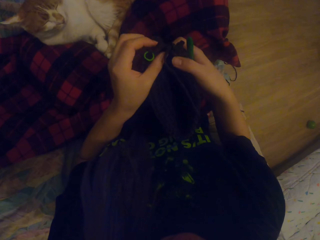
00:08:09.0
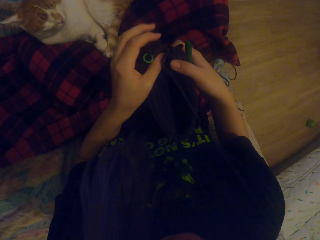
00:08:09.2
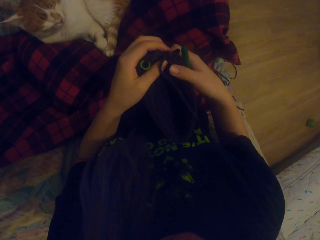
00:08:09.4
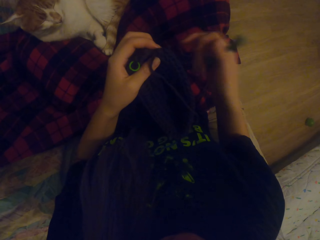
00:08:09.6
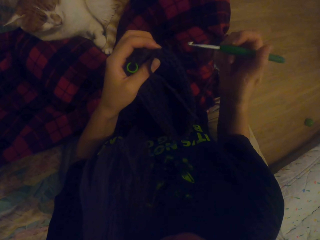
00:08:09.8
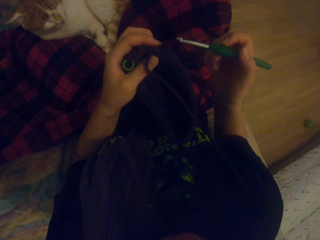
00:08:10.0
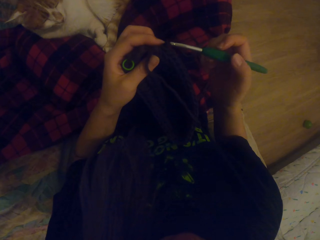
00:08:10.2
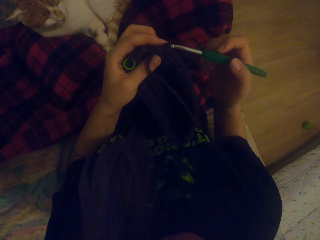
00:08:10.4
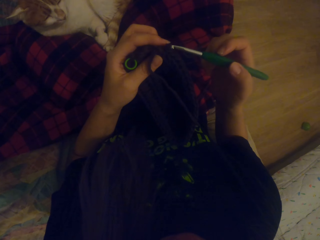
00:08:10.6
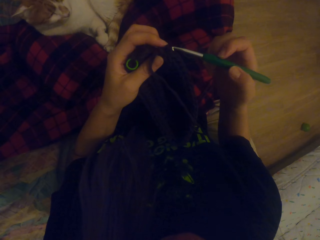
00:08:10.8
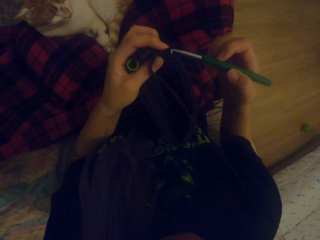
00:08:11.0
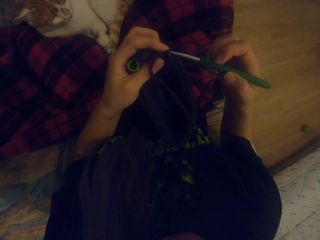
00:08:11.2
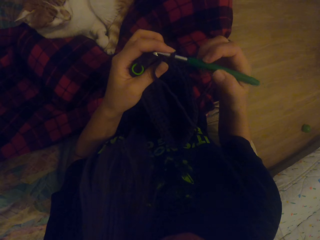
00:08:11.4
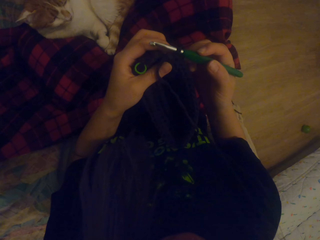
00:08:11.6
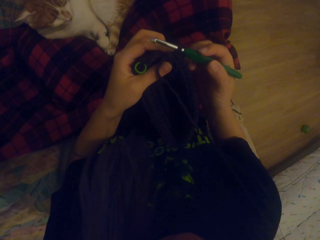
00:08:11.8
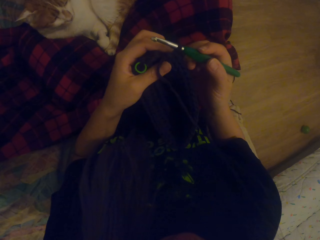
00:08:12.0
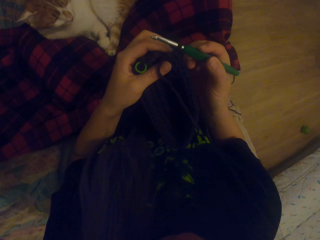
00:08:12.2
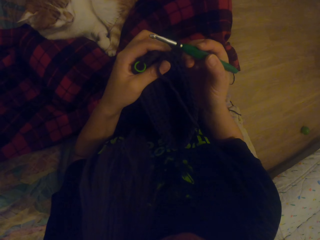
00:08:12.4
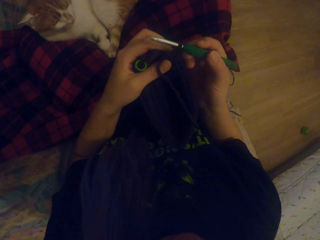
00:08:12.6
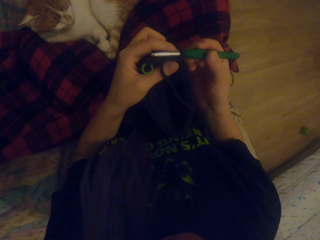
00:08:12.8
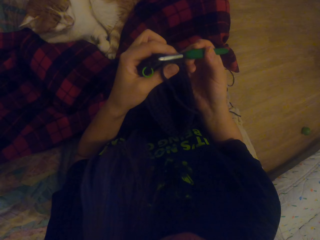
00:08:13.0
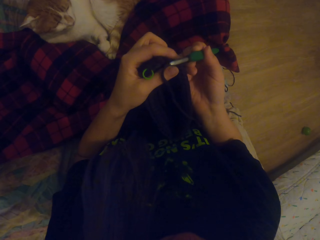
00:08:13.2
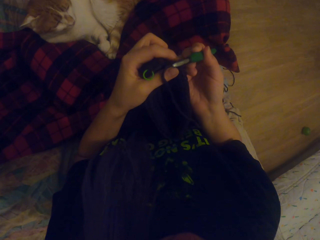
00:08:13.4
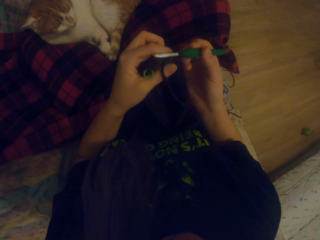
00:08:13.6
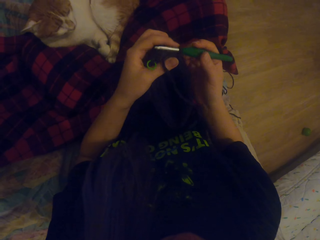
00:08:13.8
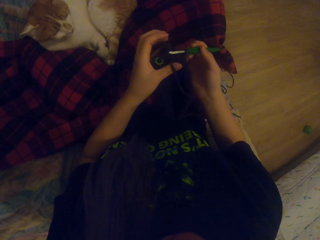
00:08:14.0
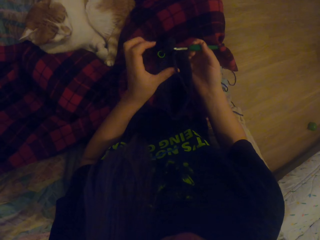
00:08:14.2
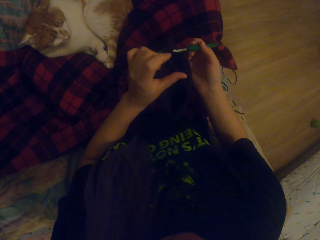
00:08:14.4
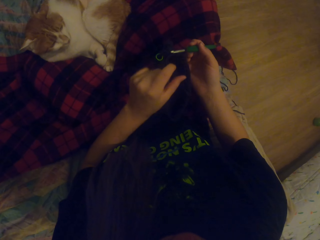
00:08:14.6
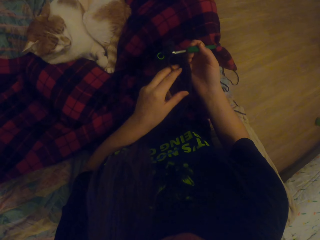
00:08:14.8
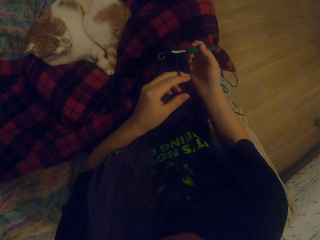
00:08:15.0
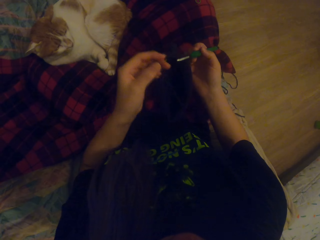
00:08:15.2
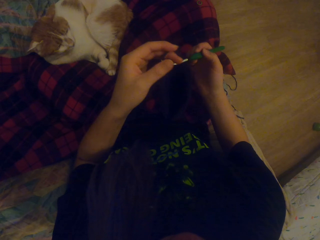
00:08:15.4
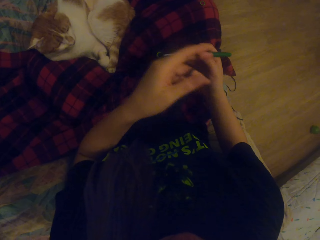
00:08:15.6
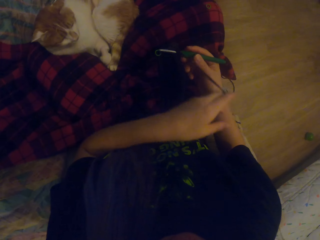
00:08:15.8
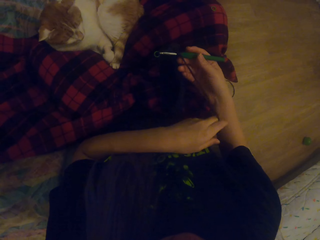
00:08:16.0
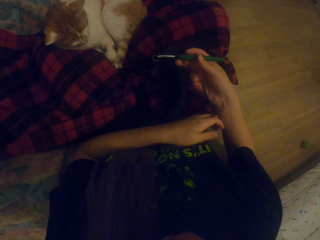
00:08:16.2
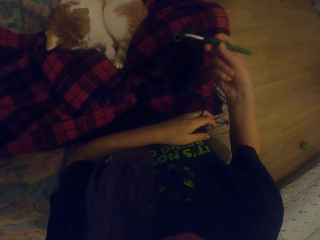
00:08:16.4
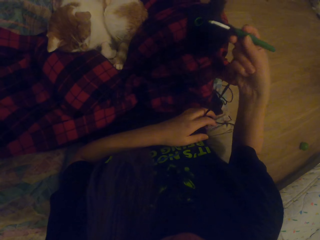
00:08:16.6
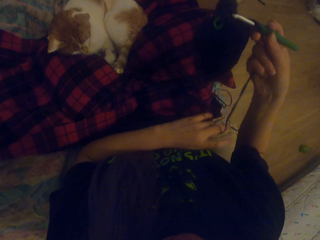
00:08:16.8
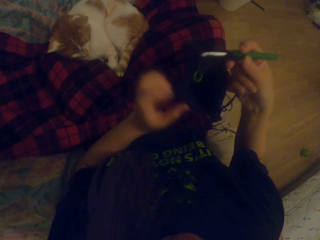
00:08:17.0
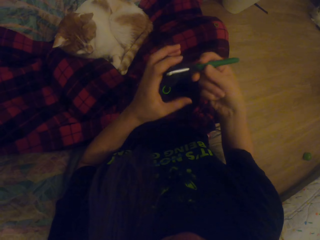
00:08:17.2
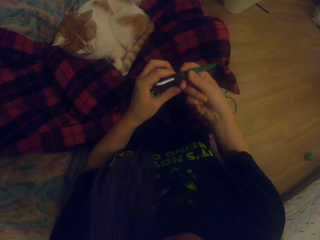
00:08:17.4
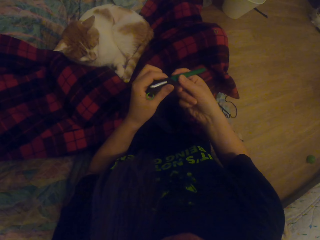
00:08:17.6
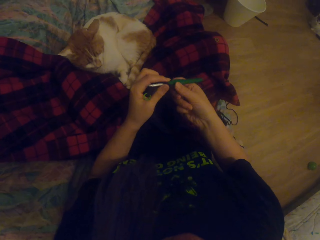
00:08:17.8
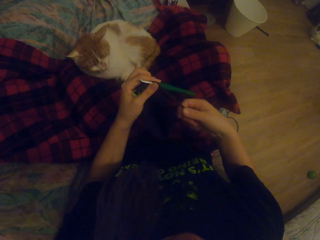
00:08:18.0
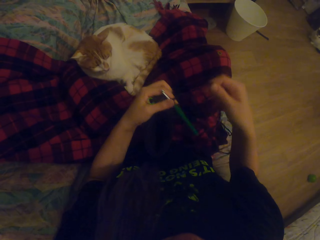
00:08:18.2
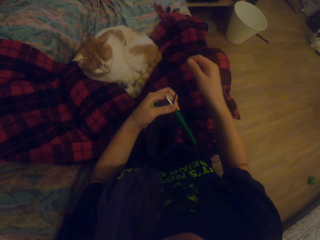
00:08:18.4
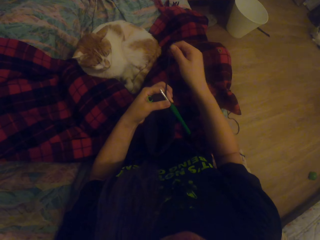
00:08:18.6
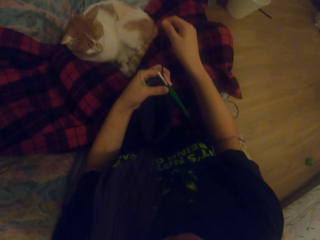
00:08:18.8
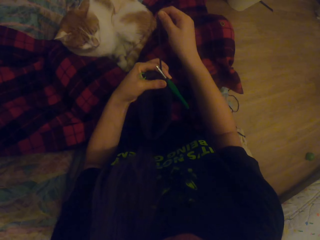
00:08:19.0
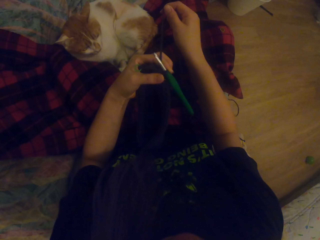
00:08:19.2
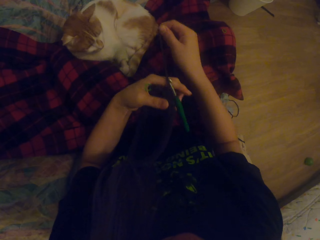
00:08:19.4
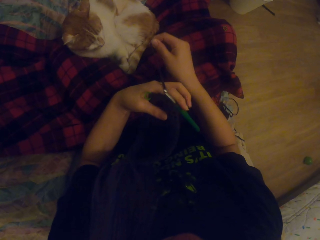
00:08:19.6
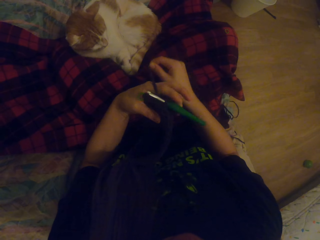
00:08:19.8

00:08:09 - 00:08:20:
The camera wearer knits the pouch. They fix the crochet hook into the fabric pattern. They pull the yarn.

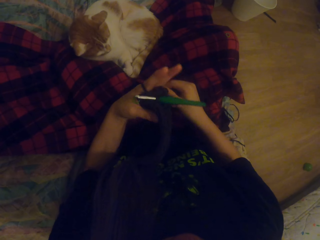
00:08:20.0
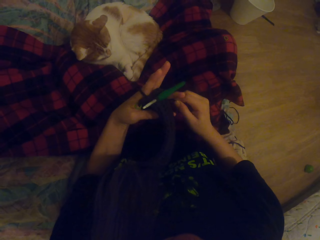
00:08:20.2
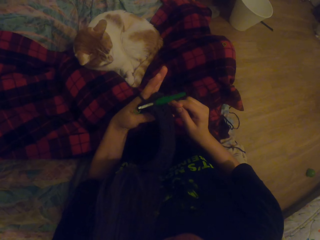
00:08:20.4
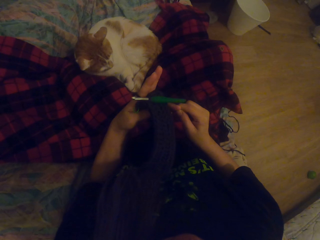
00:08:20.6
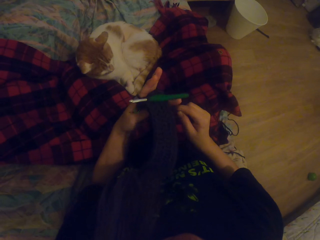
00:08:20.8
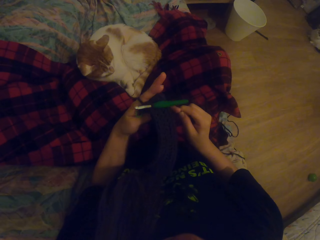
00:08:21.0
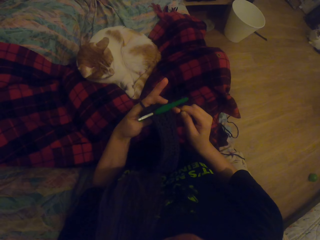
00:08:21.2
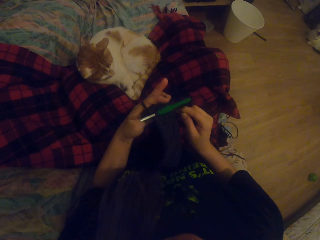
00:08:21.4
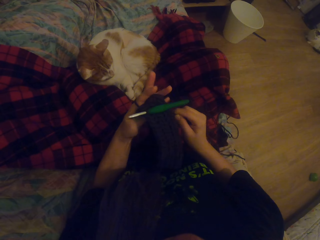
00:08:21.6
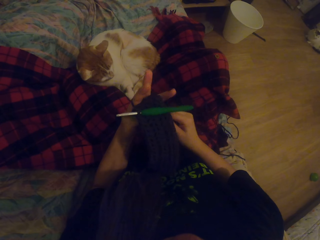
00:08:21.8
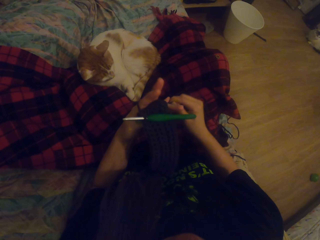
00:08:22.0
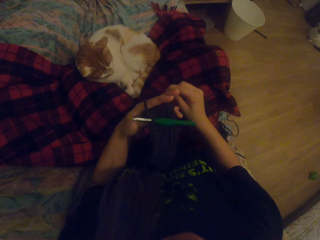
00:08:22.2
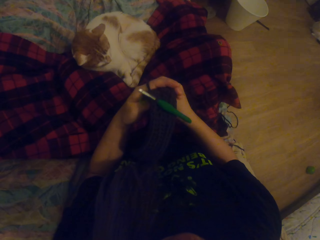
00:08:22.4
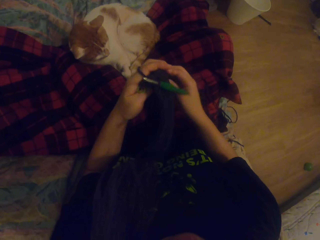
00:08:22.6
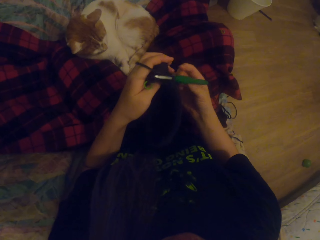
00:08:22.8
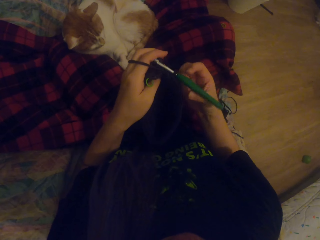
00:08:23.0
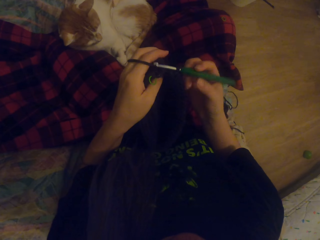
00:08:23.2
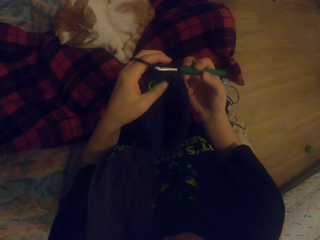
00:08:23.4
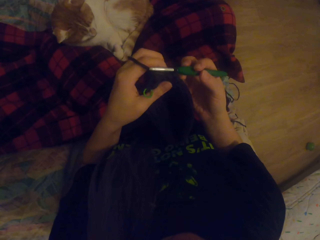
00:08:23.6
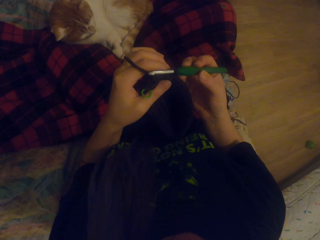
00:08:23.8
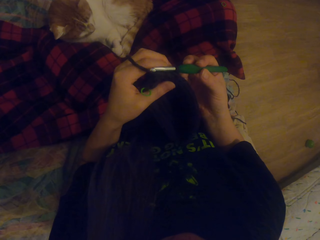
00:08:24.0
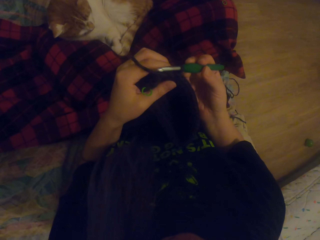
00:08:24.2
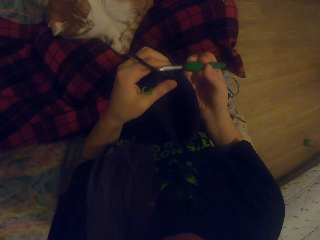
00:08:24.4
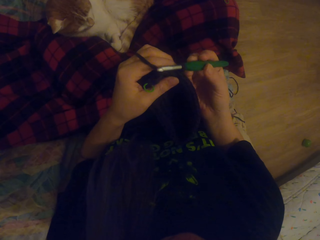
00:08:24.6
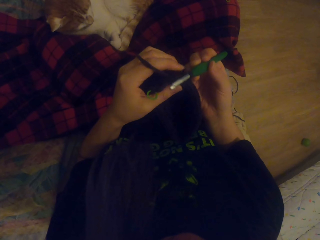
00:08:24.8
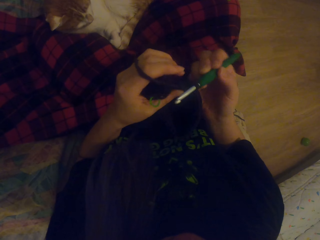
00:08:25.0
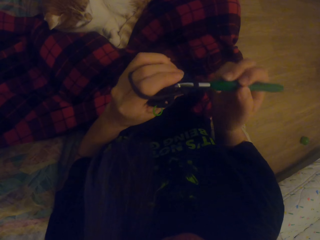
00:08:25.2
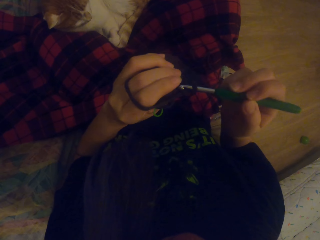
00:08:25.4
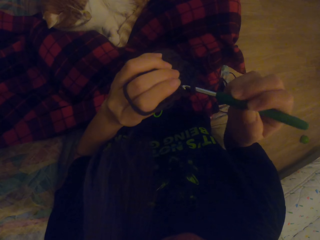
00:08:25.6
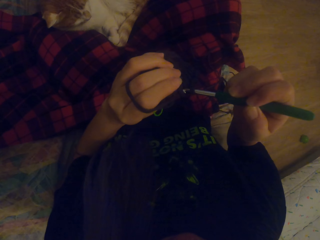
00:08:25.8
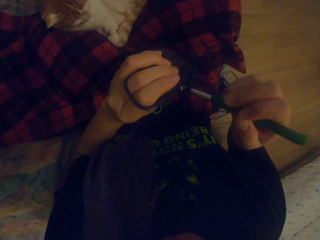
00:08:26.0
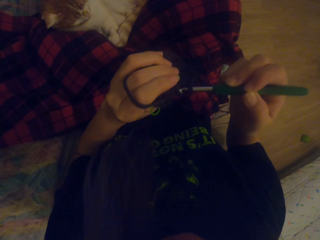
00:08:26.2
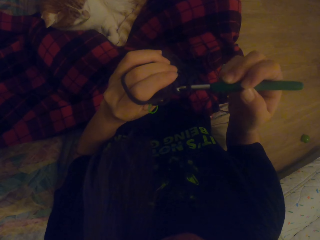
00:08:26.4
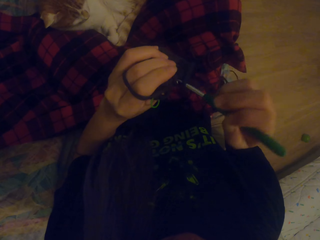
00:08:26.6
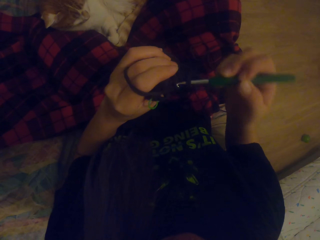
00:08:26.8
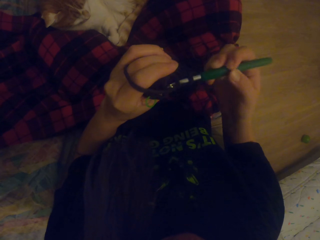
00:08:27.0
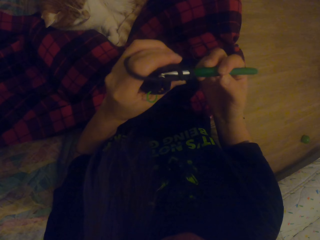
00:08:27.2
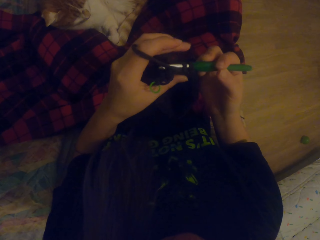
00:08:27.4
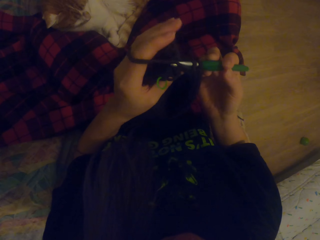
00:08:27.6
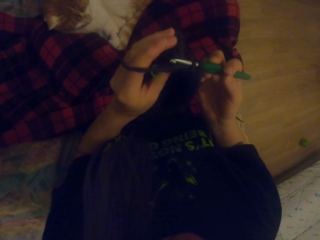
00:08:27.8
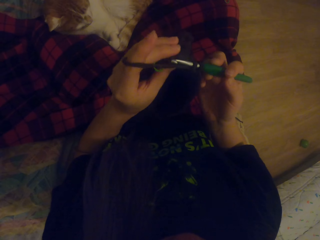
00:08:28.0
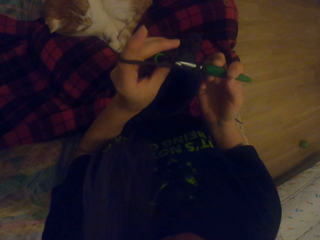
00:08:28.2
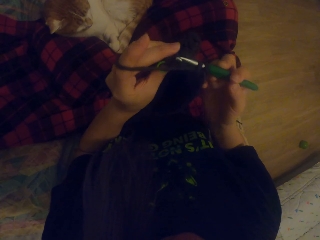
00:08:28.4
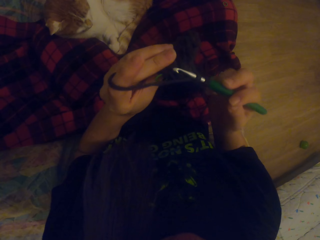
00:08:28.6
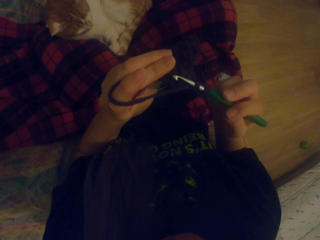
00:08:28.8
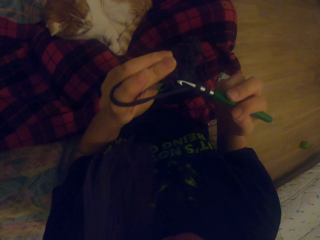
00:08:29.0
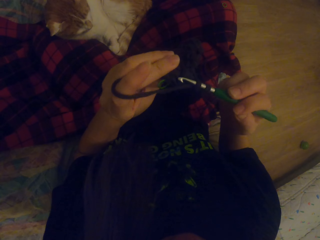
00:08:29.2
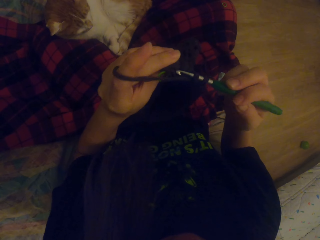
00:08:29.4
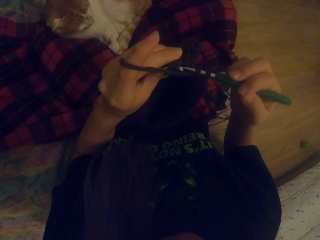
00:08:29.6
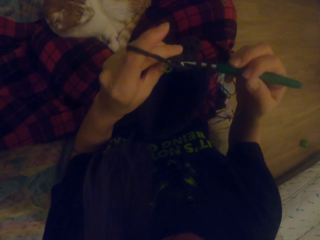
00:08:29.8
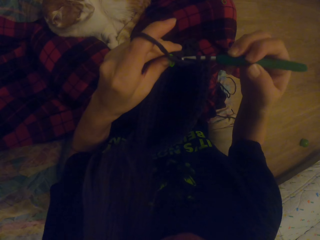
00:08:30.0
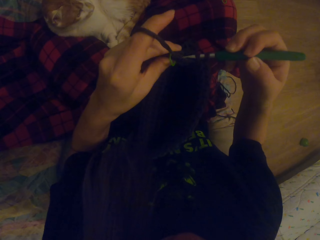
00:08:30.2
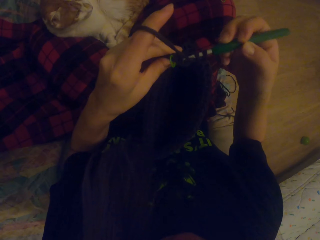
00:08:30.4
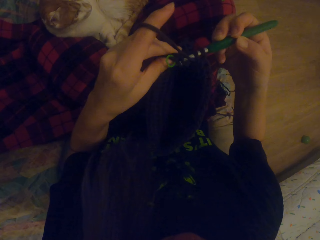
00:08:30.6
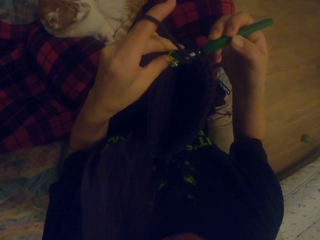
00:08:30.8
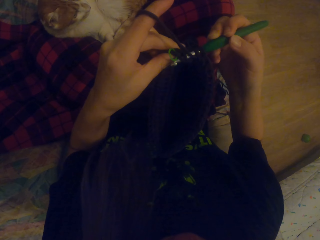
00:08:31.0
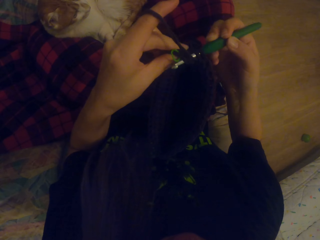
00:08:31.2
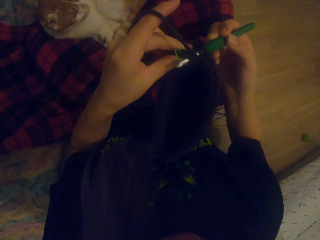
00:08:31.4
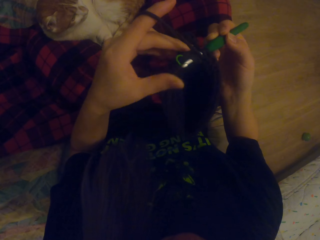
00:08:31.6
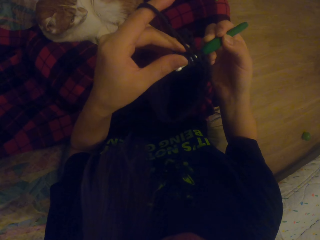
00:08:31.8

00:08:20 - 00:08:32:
The camera wearer knits the pattern with a yarn.
